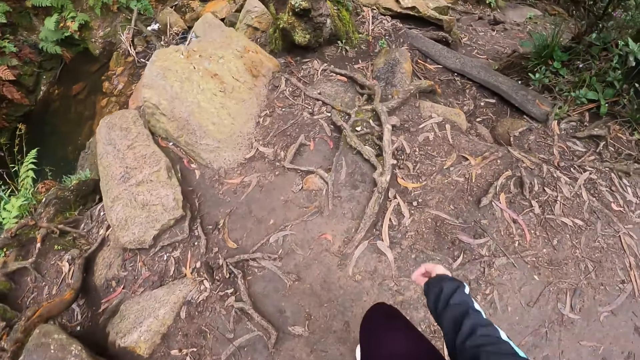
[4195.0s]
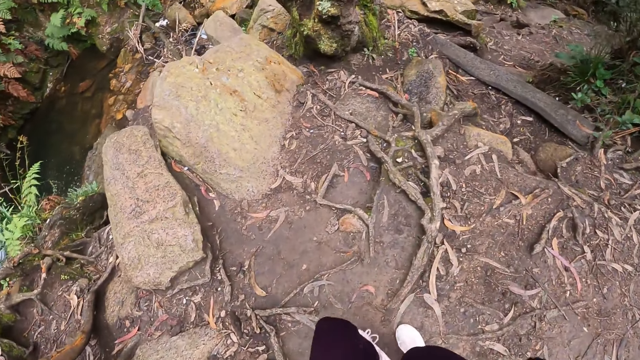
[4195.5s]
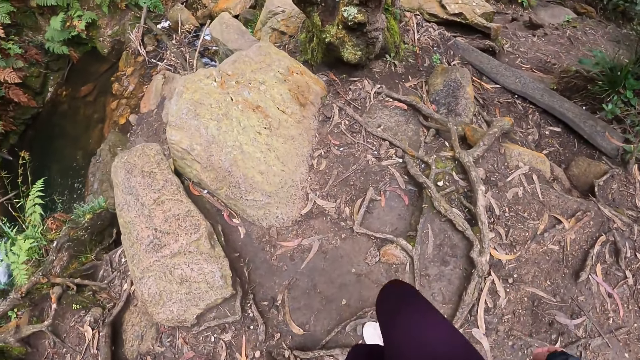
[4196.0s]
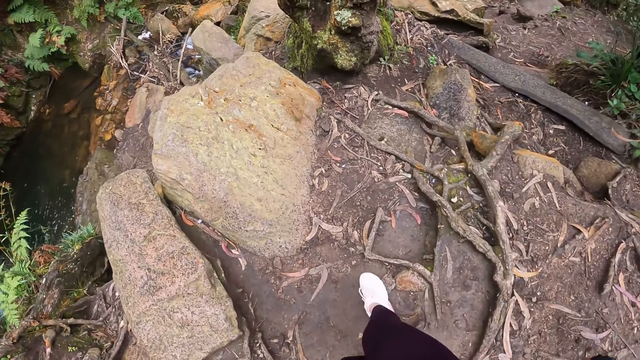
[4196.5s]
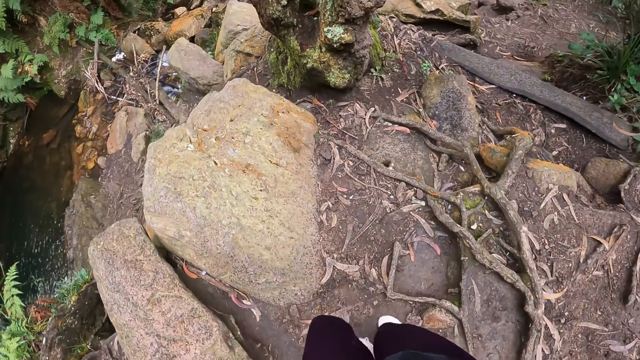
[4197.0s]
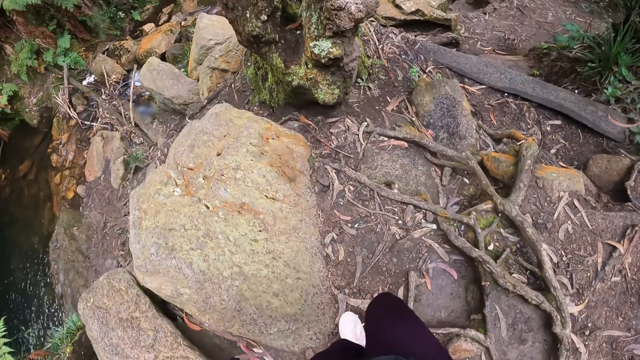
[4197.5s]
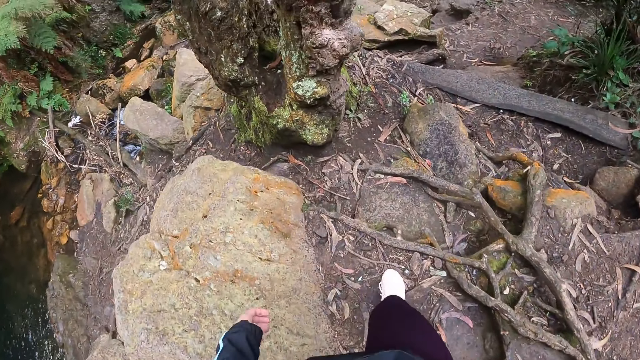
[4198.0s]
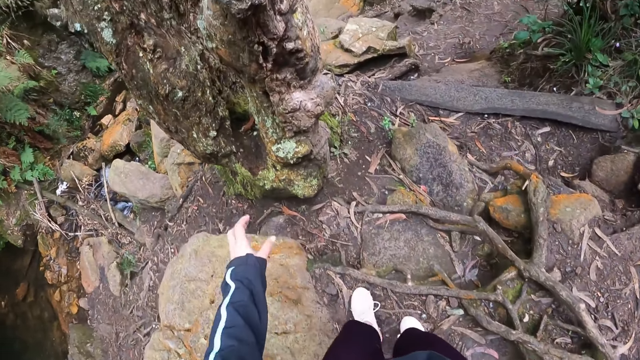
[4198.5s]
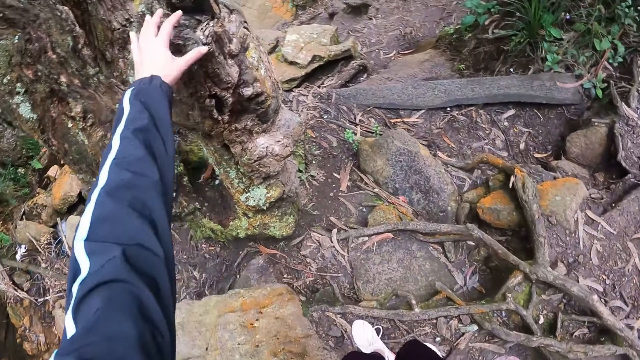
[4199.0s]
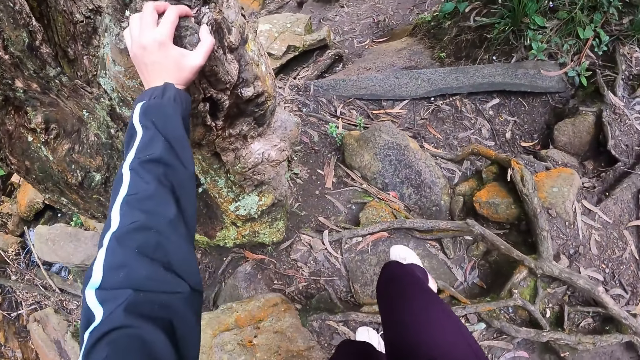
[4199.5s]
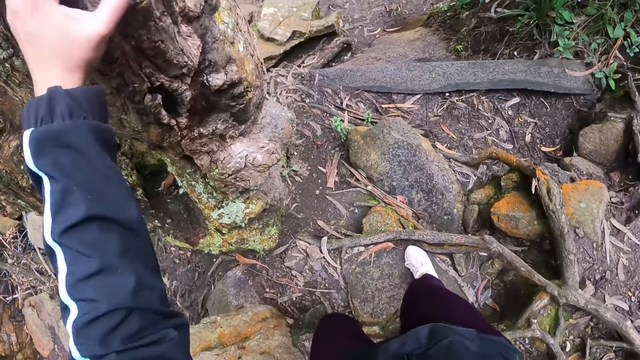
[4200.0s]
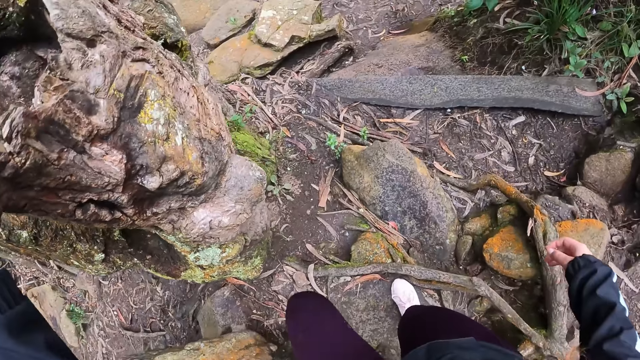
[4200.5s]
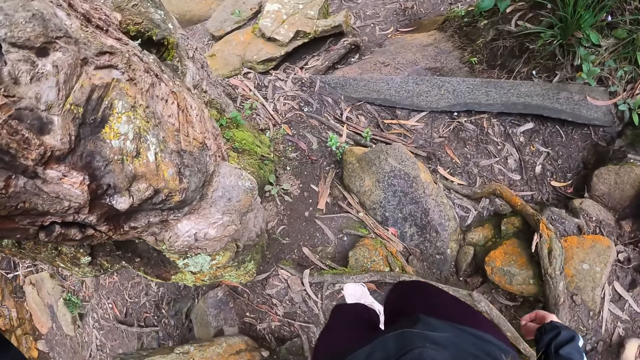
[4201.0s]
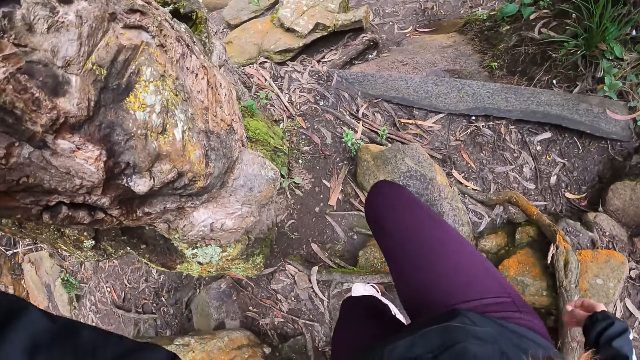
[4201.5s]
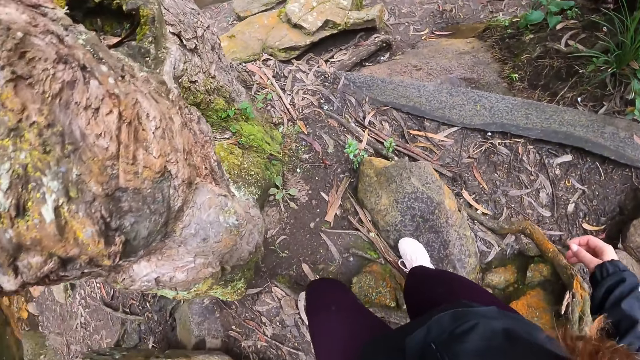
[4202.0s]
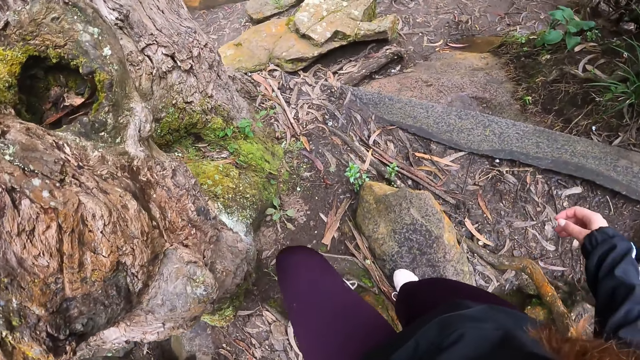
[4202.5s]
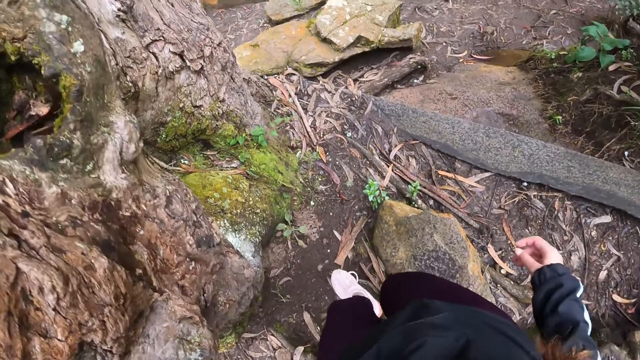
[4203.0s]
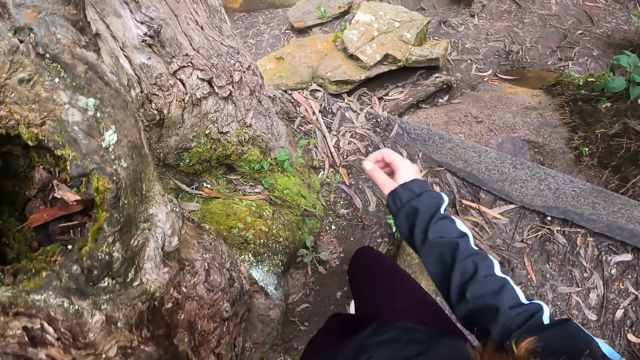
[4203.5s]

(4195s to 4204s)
The camera wearer places her left hand on a tree. She walks on the rocks.

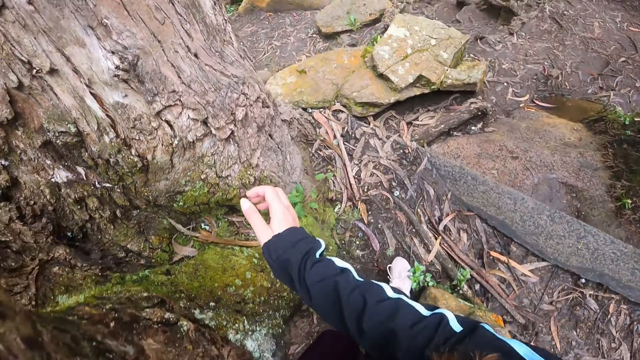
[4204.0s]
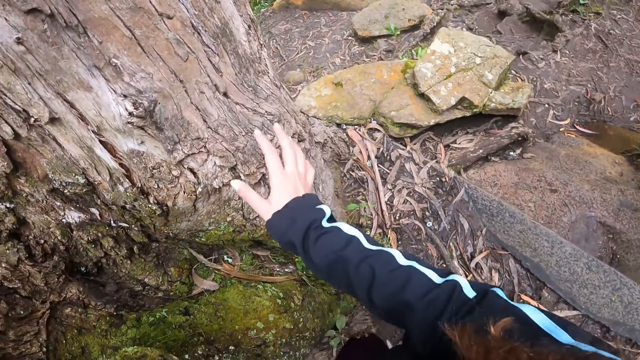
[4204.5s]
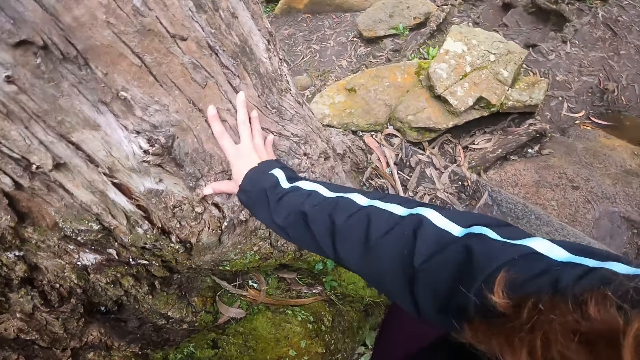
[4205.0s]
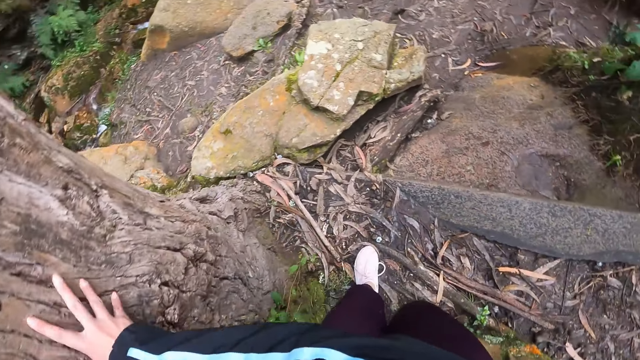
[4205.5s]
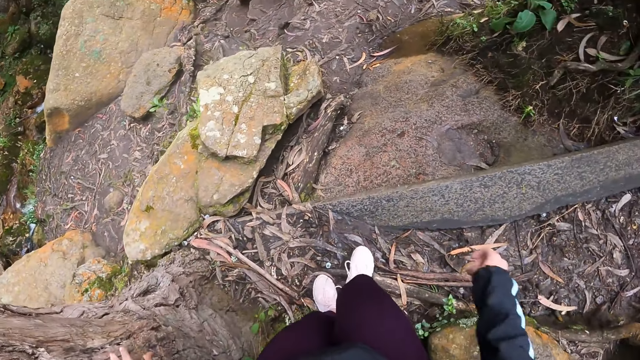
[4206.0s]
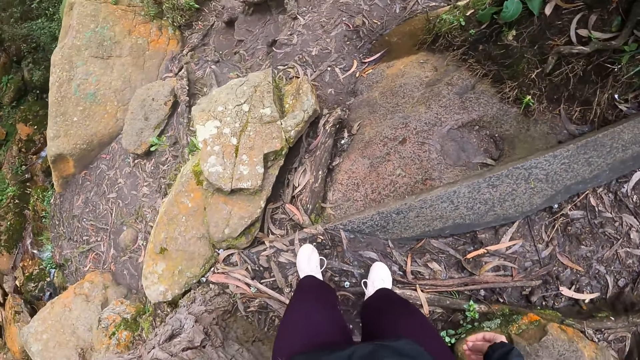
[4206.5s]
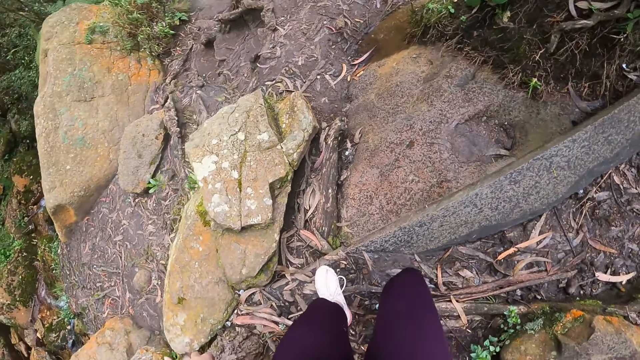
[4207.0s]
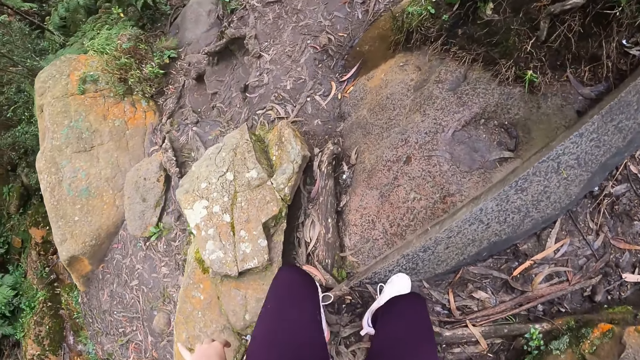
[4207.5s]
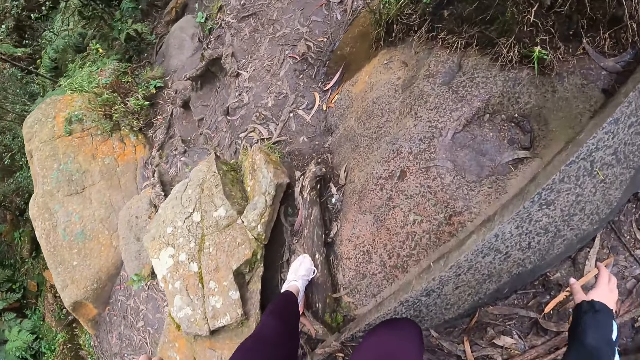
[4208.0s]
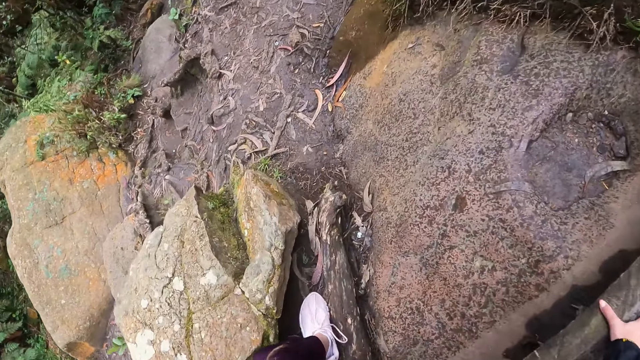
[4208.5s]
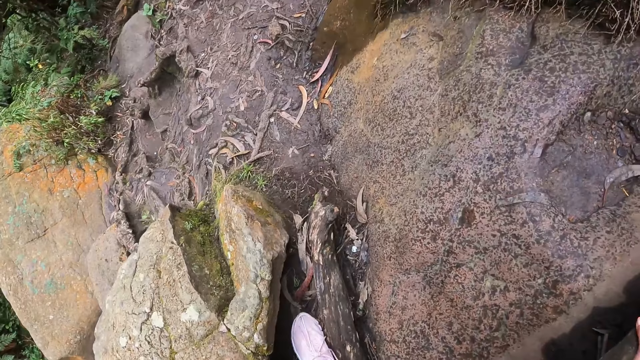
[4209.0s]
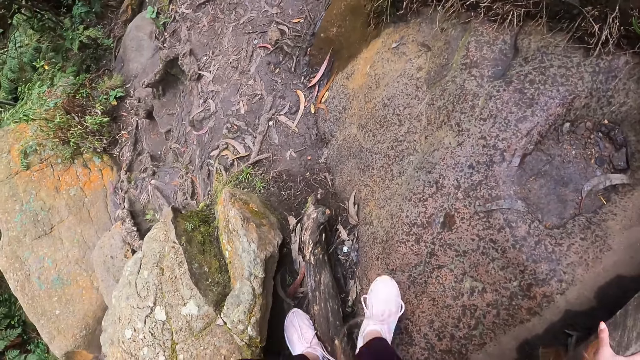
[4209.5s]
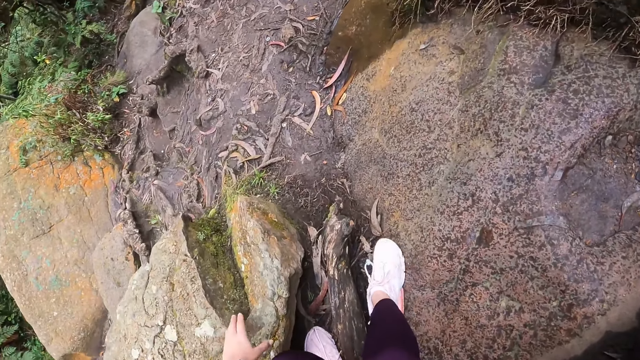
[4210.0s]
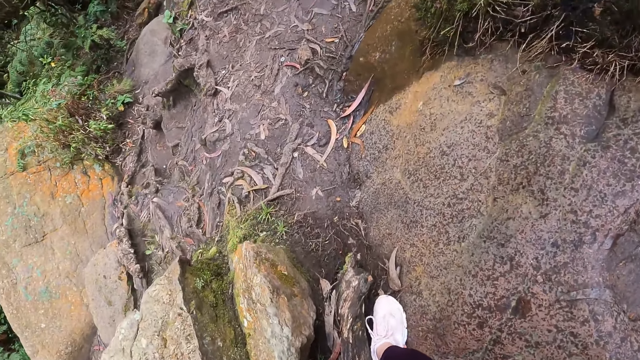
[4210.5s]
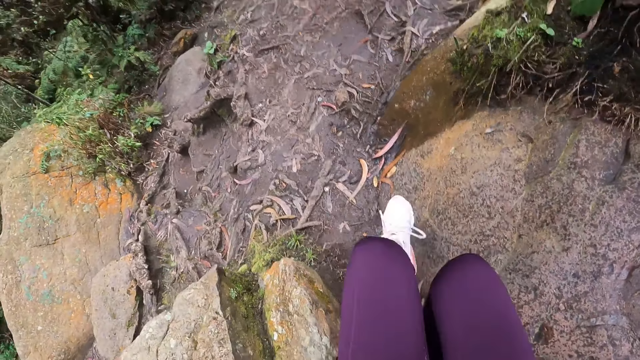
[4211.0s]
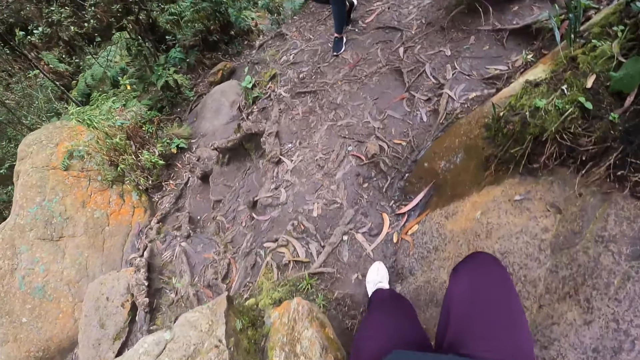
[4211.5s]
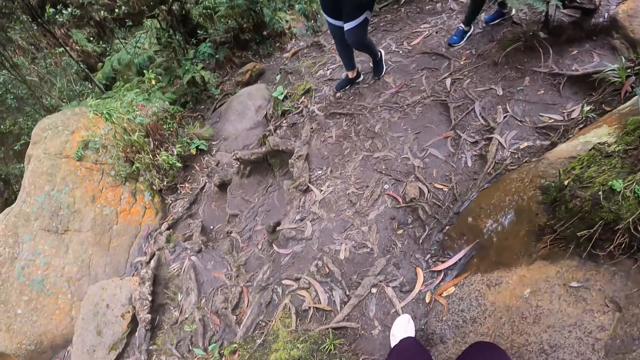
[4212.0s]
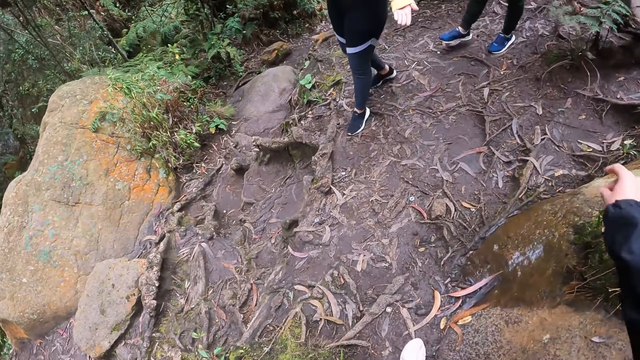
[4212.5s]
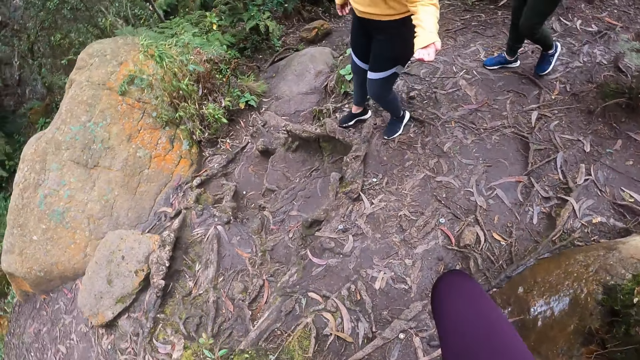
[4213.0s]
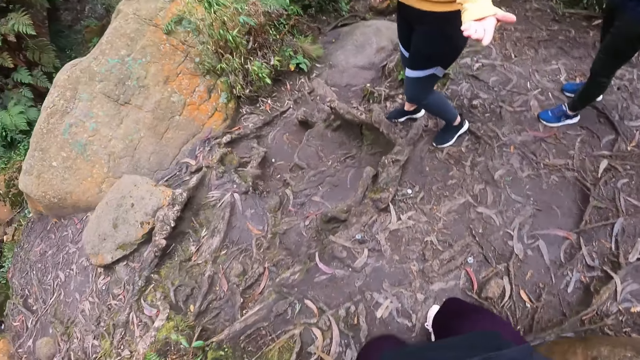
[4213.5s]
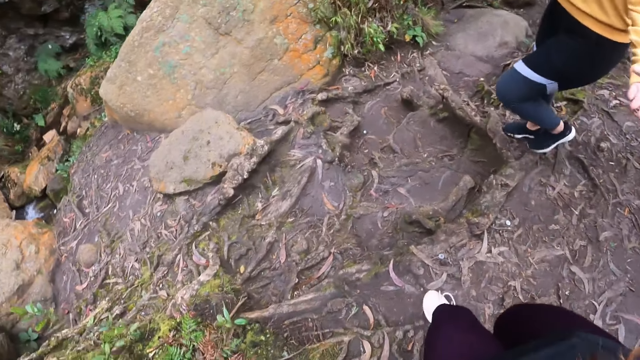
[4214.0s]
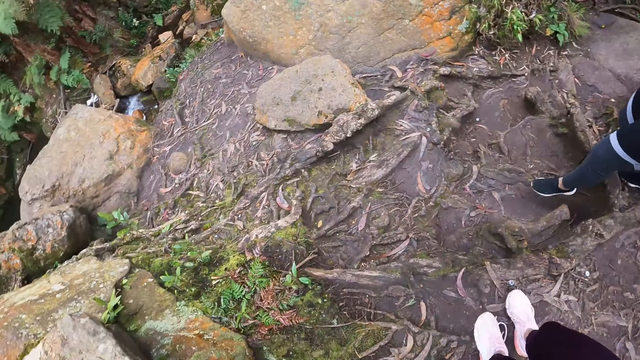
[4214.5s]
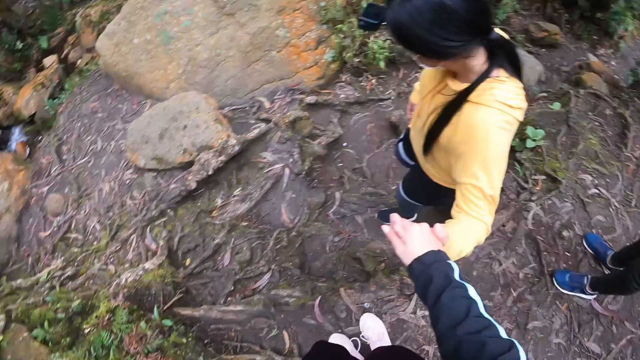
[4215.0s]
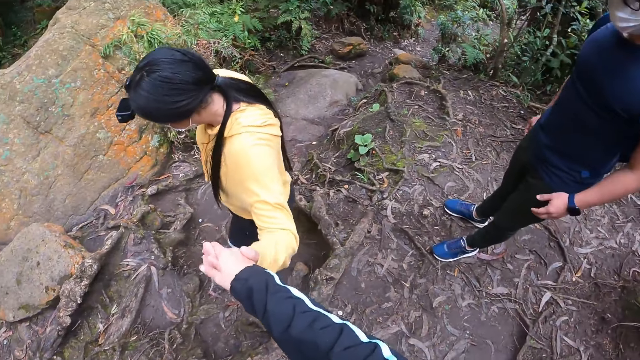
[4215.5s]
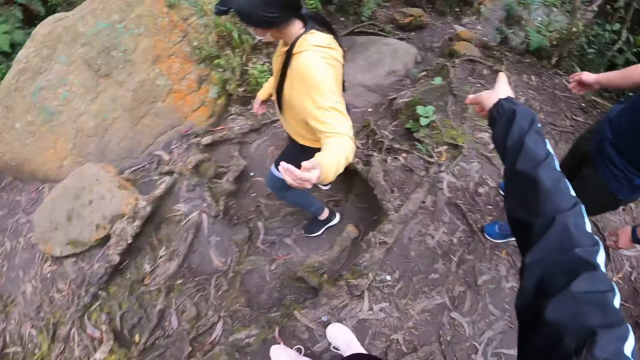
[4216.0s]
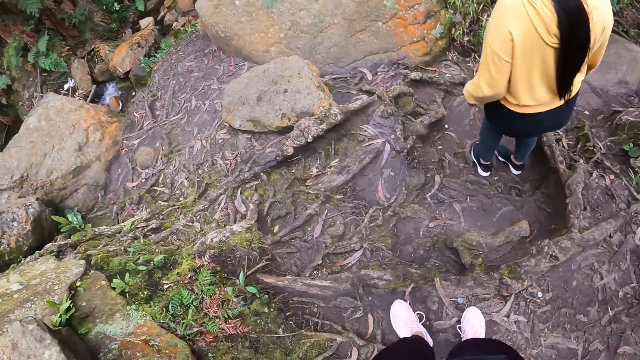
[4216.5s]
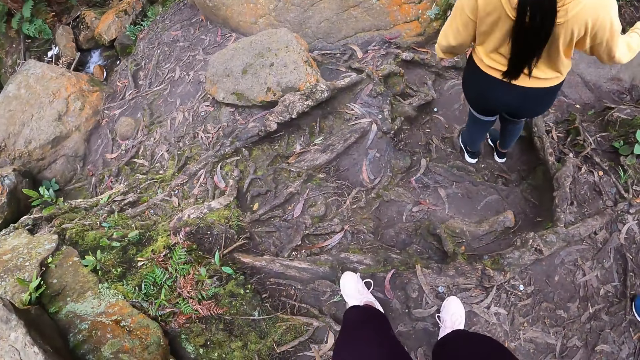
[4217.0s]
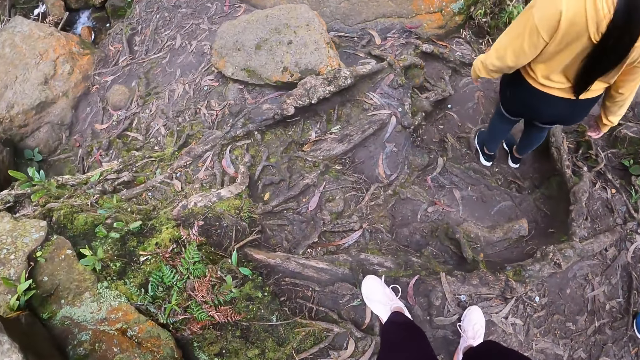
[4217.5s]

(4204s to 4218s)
The camera wearer places her right hand on a tree. She removes her right hand from the tree. She walks on the rocks. She places her right hand on a rock. She walks on the rocks. A woman stretches her left hand towards the camera wearer. The woman walks on the rocks. The camera wearer releases her right hand from the woman's left hand. The woman holds the hand of the camera wearer. The woman turns to the side.
